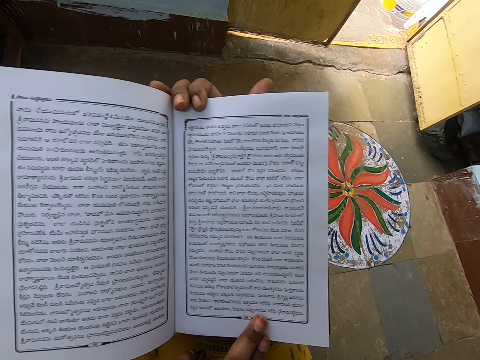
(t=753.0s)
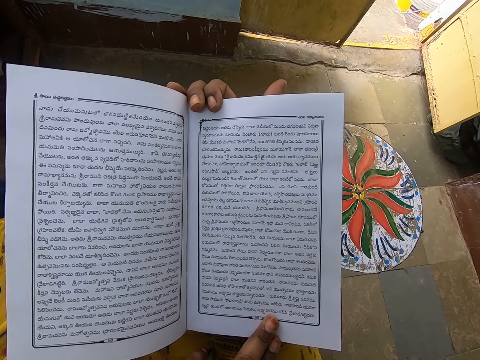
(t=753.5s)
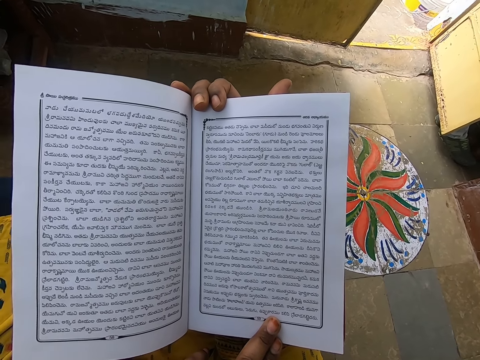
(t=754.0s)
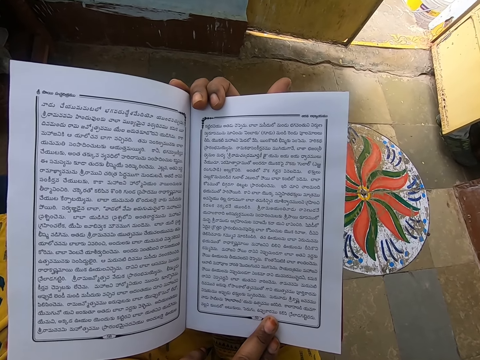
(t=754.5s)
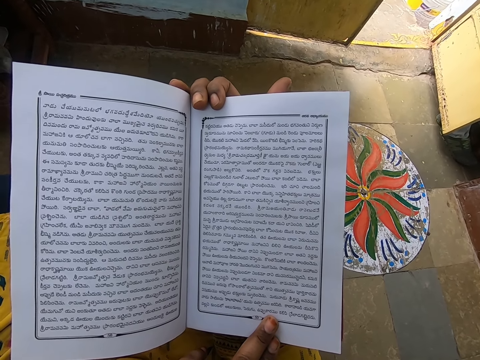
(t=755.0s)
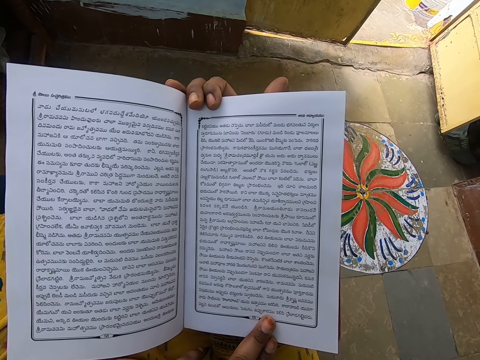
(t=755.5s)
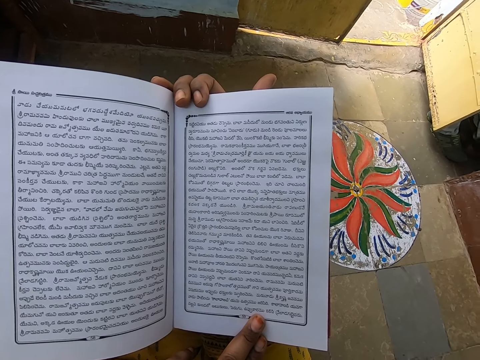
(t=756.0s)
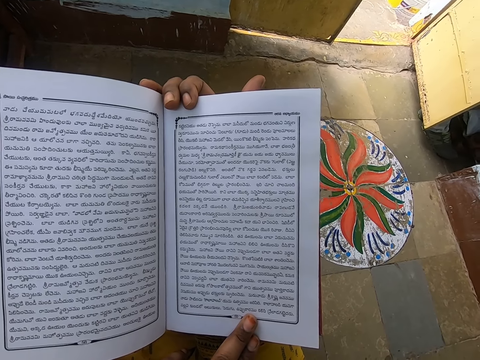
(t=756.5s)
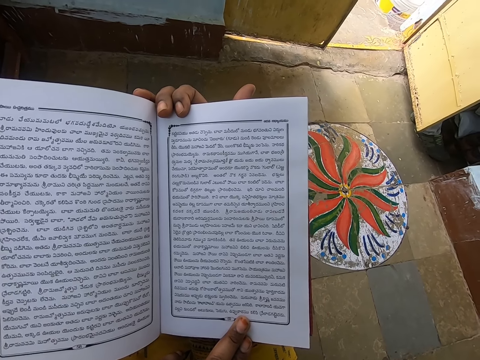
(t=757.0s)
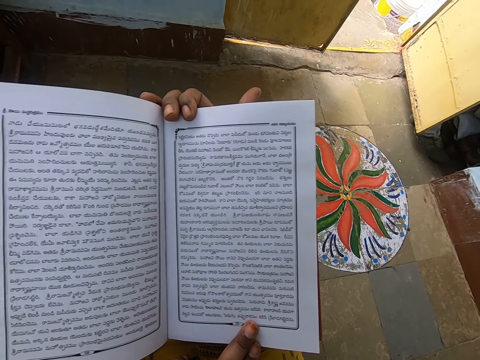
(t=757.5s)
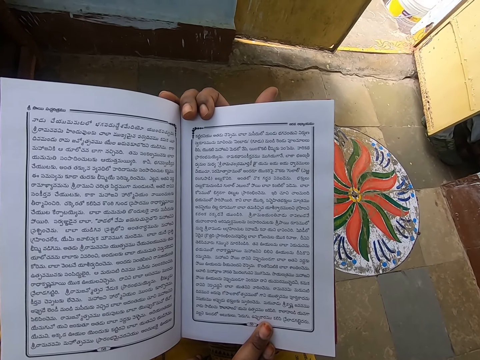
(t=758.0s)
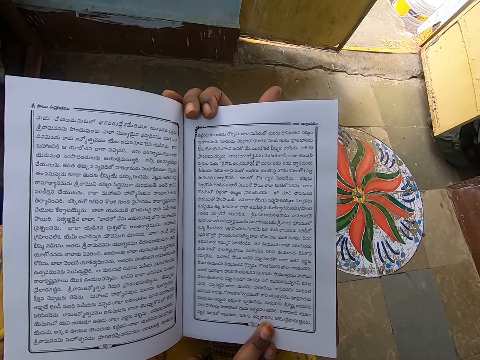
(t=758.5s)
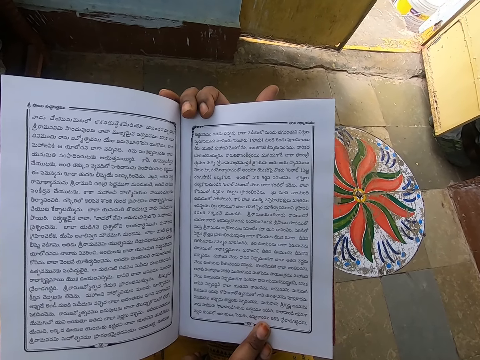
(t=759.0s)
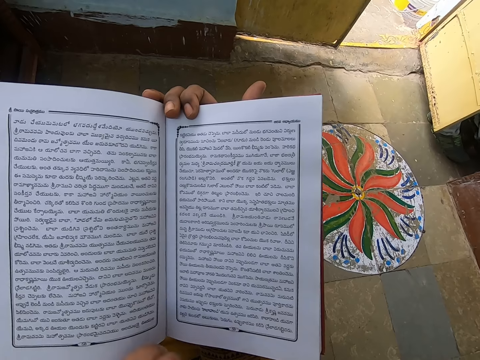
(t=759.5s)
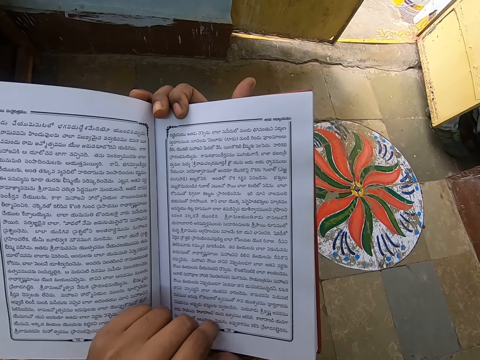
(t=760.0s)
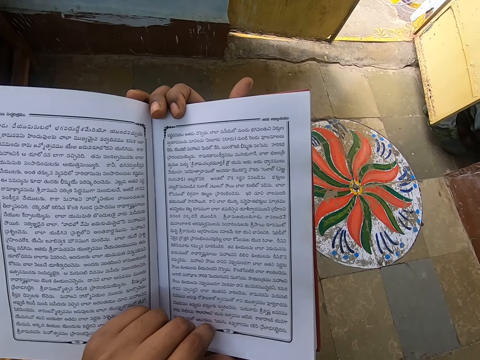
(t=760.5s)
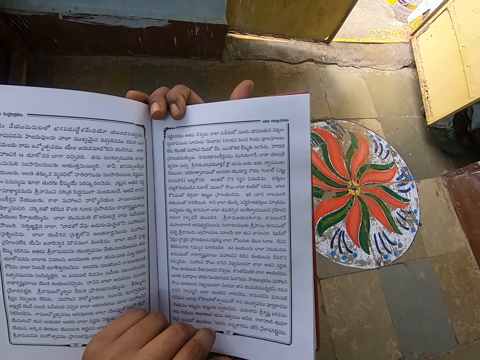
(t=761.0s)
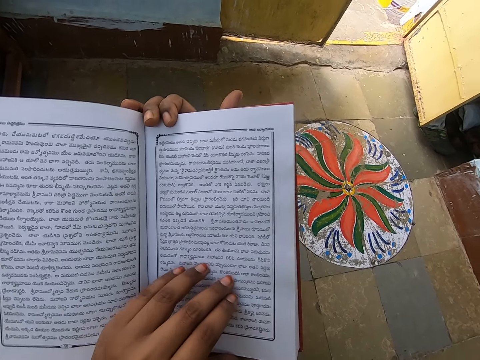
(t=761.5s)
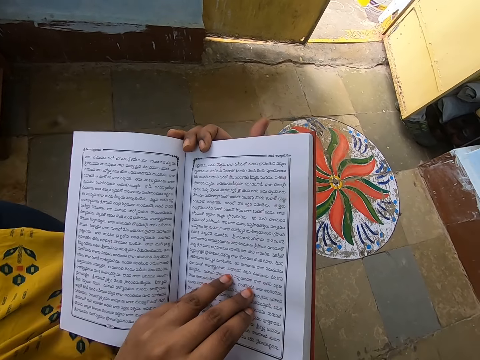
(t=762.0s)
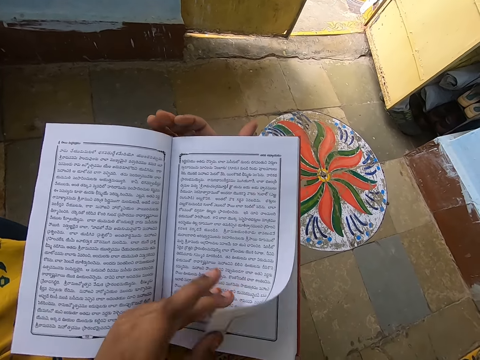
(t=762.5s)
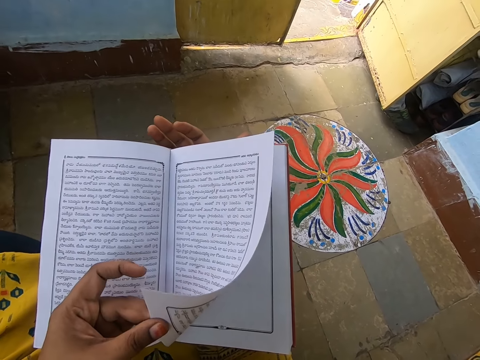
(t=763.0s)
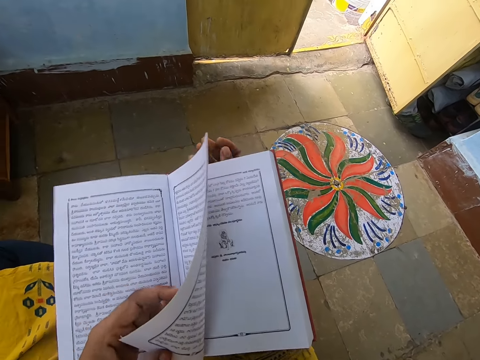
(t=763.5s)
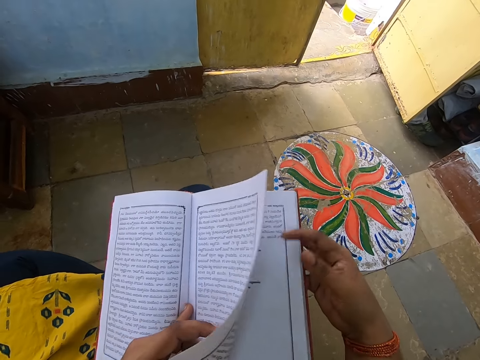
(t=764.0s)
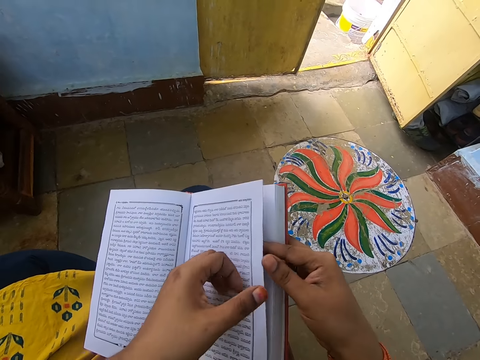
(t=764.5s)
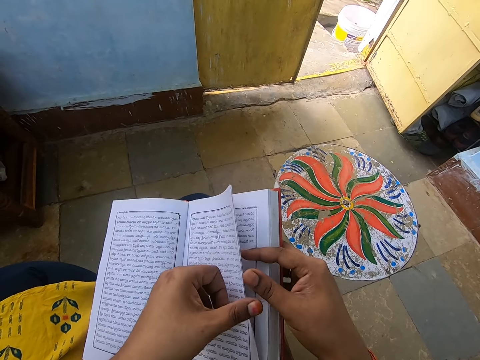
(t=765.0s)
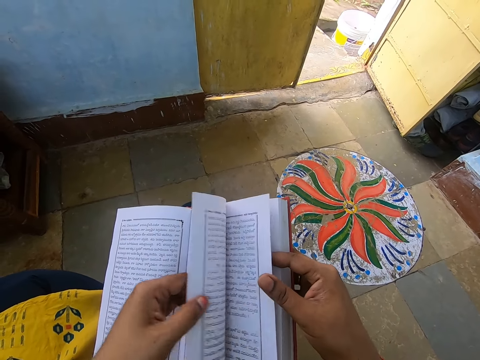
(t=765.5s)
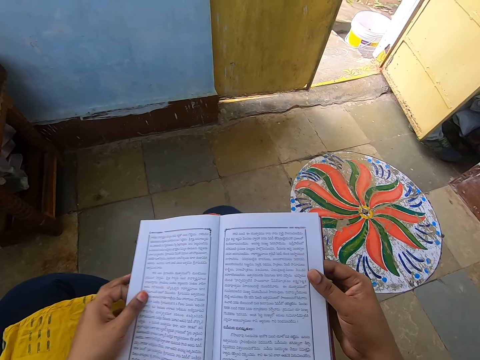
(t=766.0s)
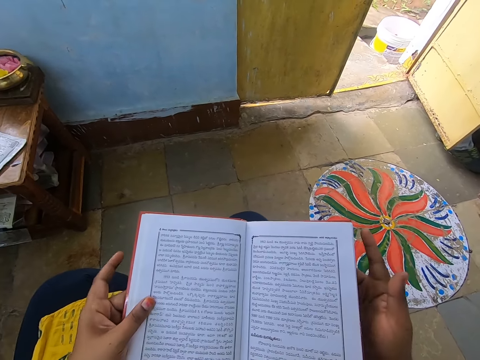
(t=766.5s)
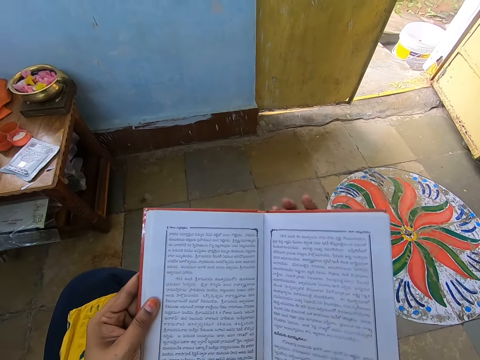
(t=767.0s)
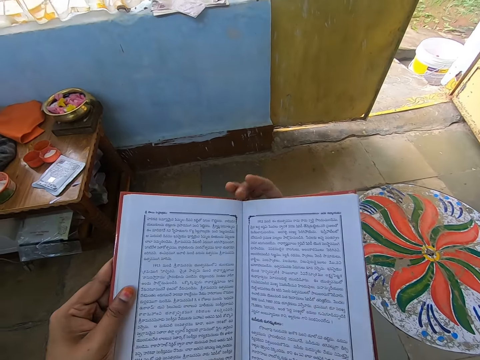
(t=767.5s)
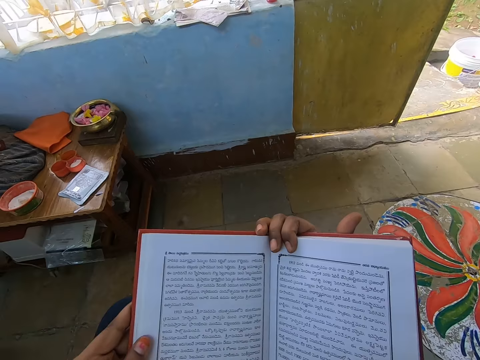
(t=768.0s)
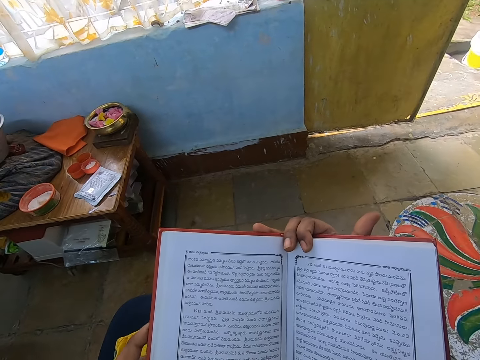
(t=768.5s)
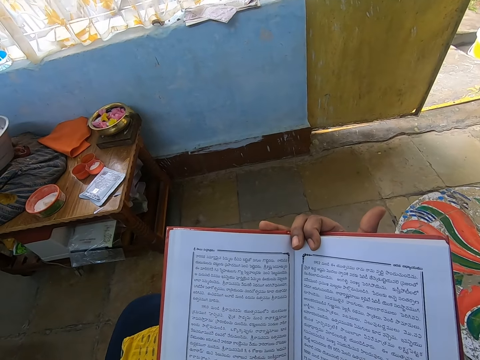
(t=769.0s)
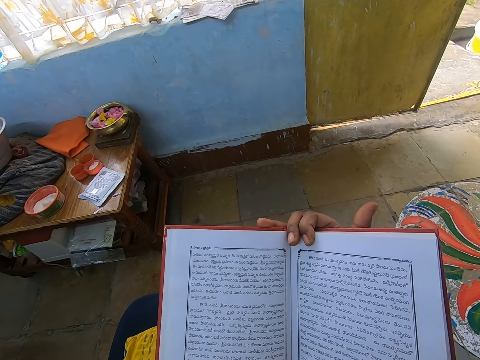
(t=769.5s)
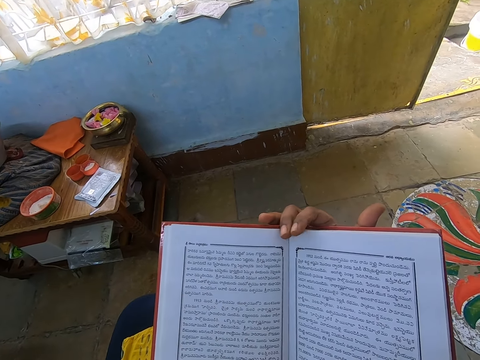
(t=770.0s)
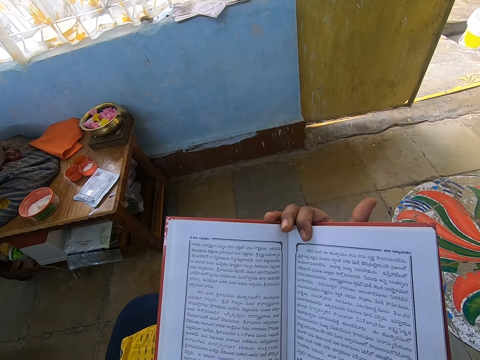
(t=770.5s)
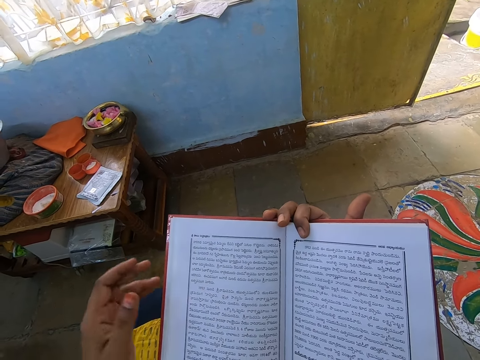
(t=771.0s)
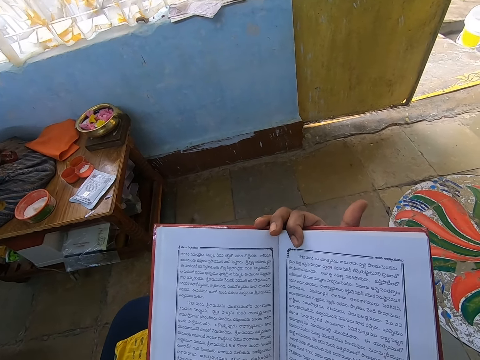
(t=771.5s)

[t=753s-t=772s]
The camera wearer flips a page of the book with her left hand. She holds the book with two hands.

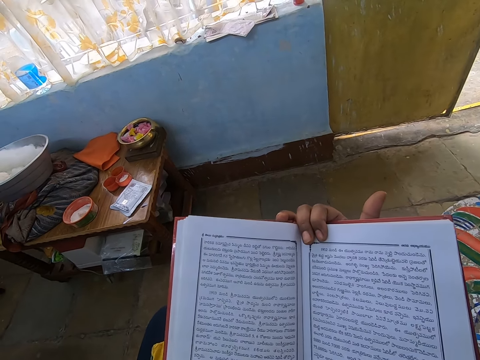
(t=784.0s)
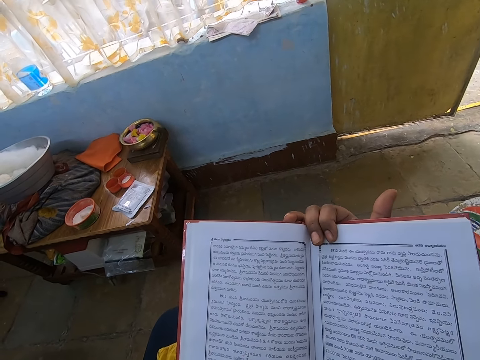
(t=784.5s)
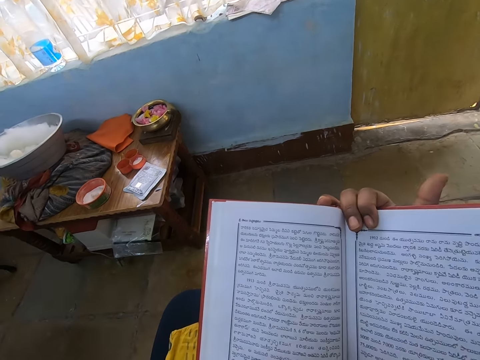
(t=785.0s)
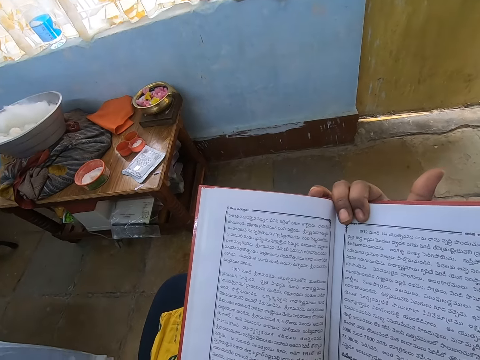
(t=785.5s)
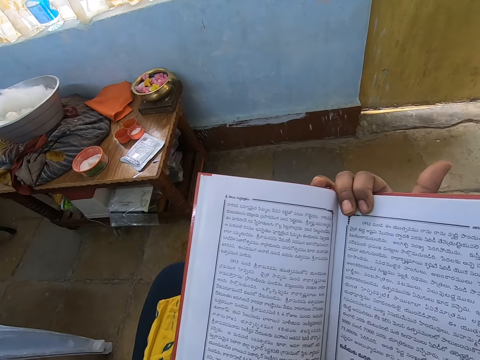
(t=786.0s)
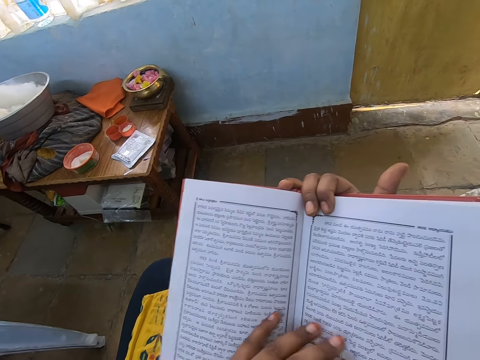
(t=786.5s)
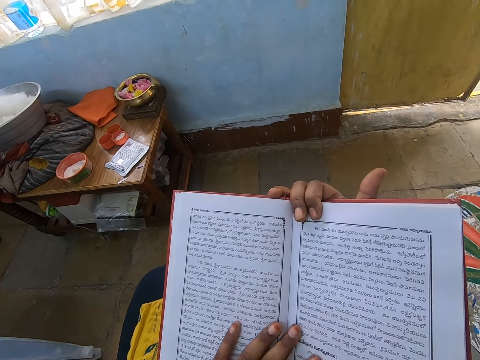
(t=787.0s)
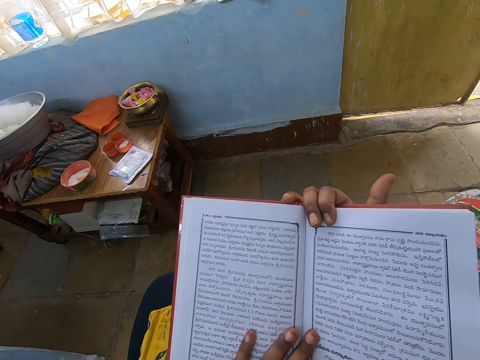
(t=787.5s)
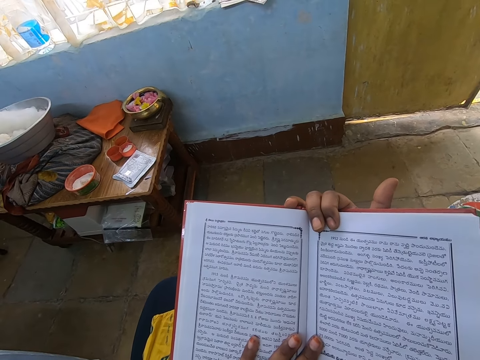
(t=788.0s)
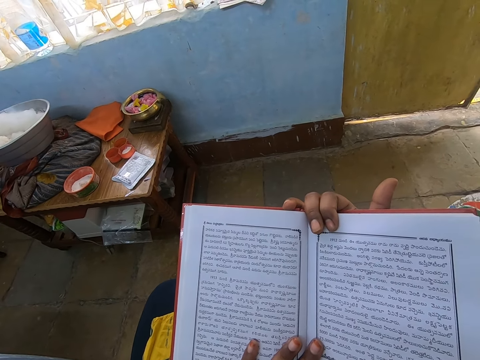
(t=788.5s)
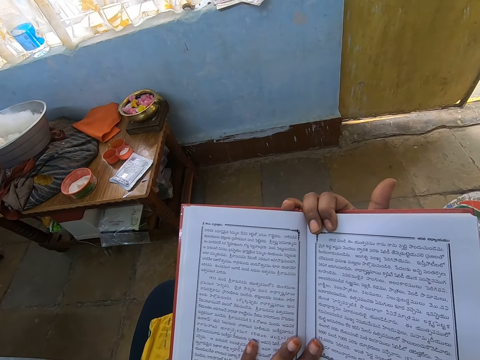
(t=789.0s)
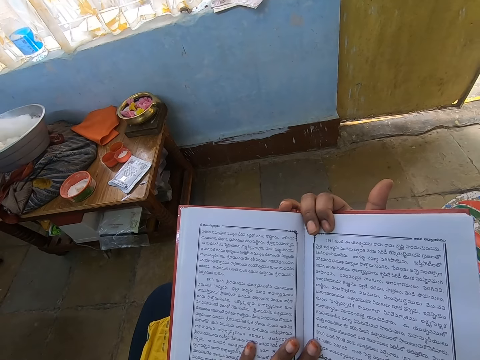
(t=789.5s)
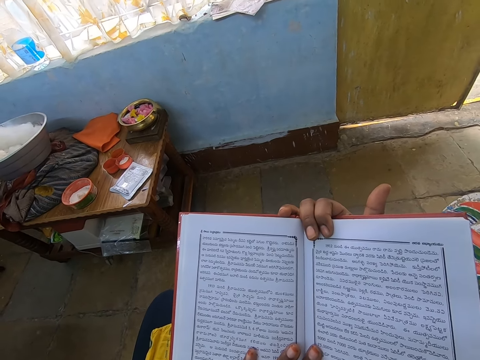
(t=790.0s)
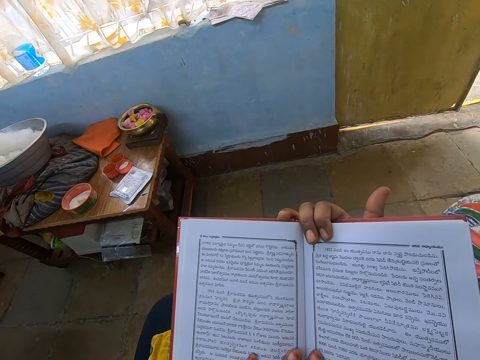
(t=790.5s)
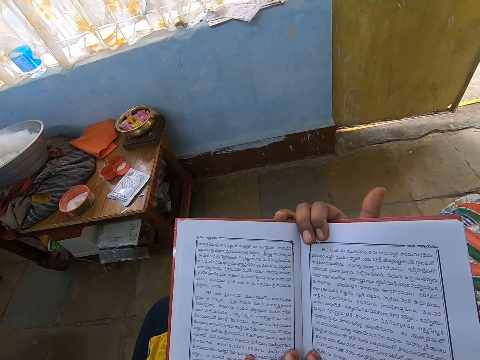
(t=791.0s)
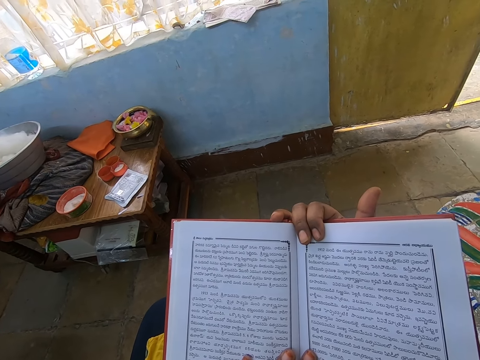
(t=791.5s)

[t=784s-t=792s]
The camera wearer puts one hand's fingers on the book page.
